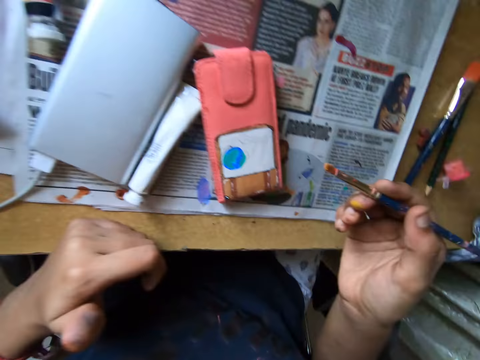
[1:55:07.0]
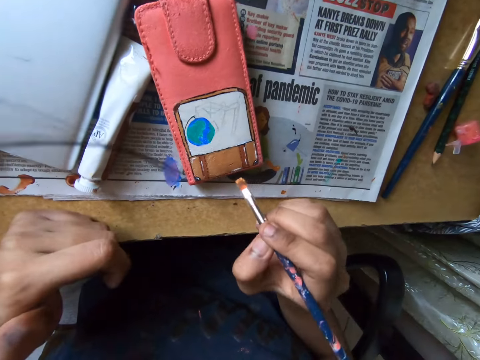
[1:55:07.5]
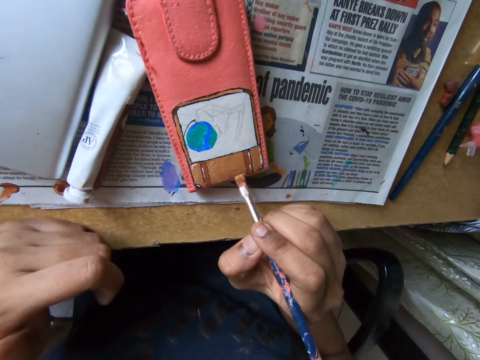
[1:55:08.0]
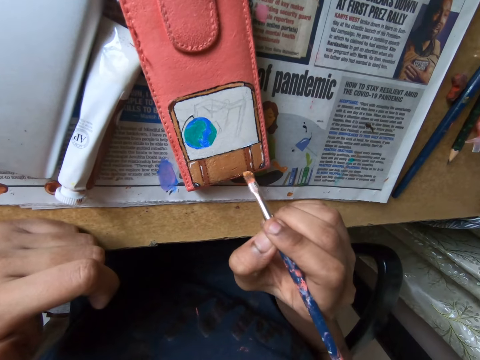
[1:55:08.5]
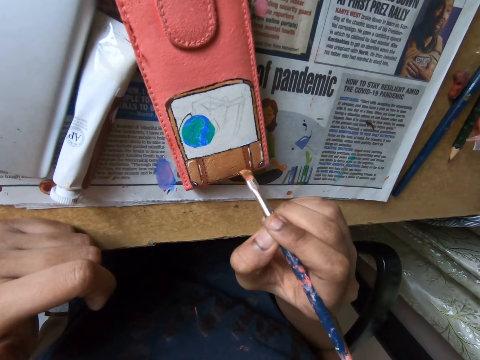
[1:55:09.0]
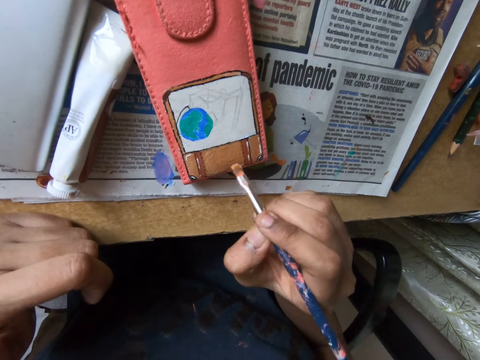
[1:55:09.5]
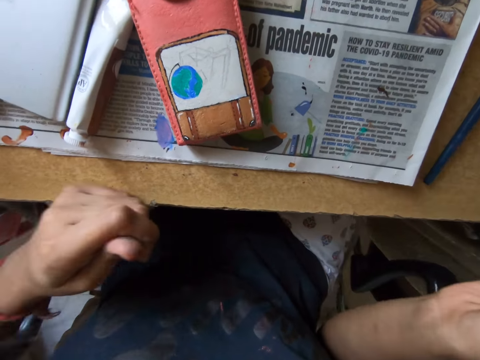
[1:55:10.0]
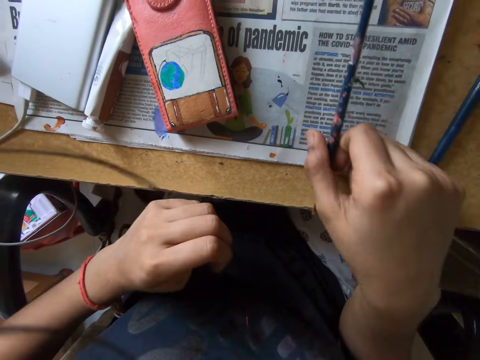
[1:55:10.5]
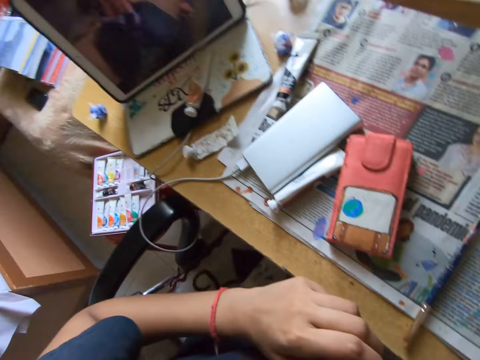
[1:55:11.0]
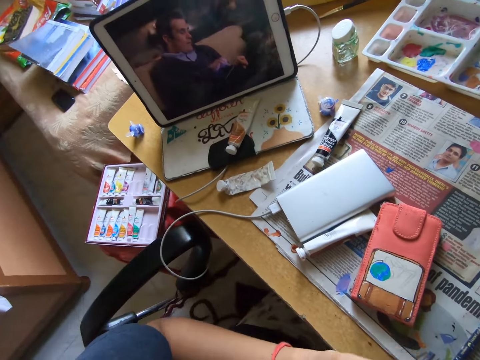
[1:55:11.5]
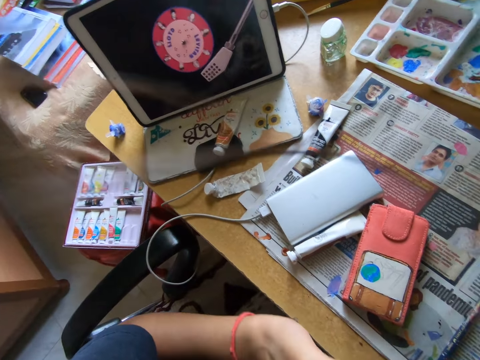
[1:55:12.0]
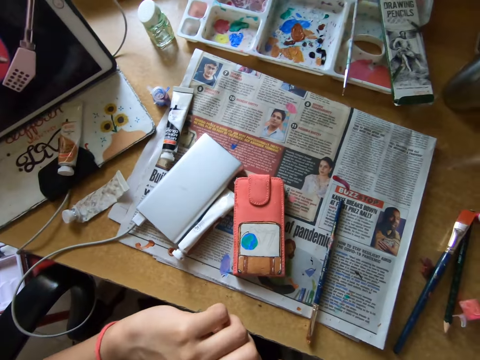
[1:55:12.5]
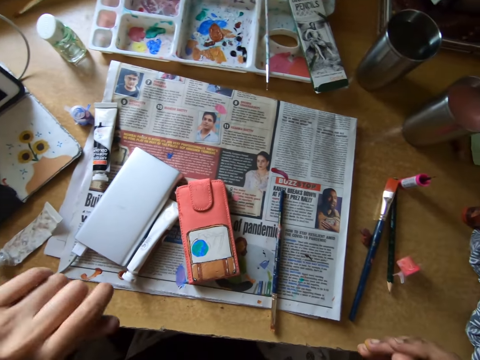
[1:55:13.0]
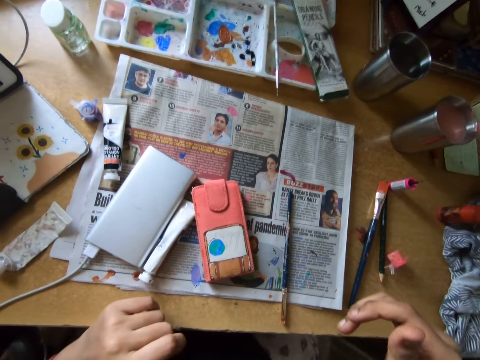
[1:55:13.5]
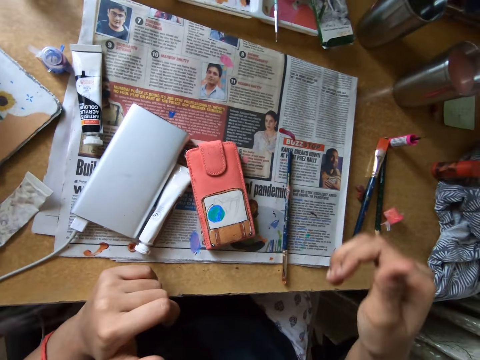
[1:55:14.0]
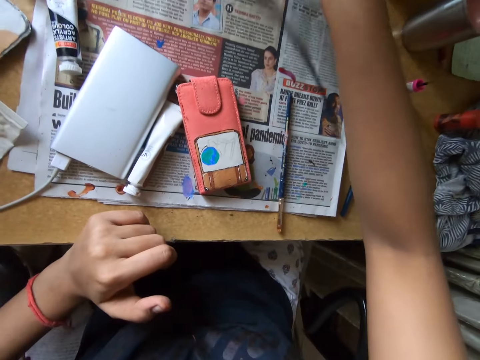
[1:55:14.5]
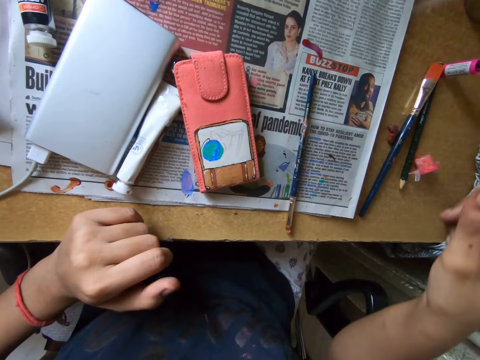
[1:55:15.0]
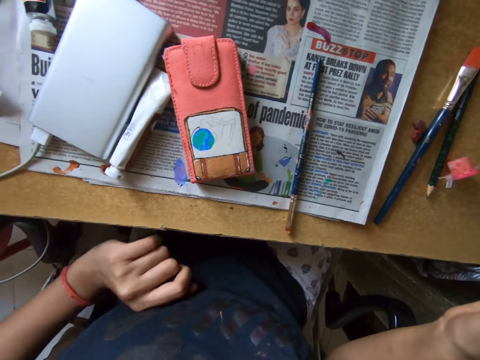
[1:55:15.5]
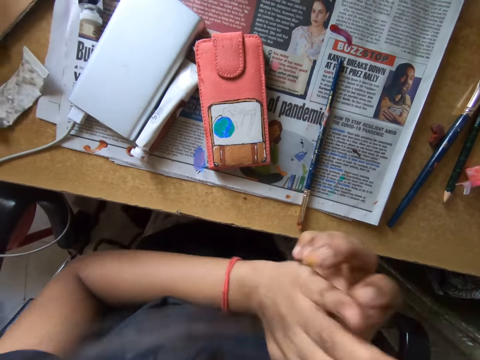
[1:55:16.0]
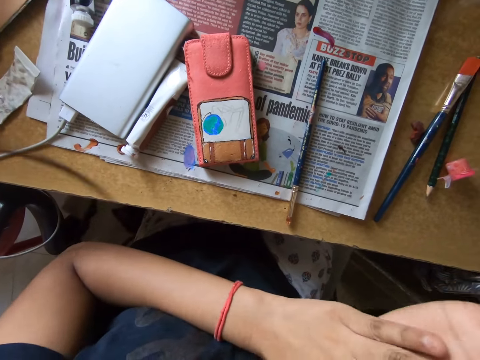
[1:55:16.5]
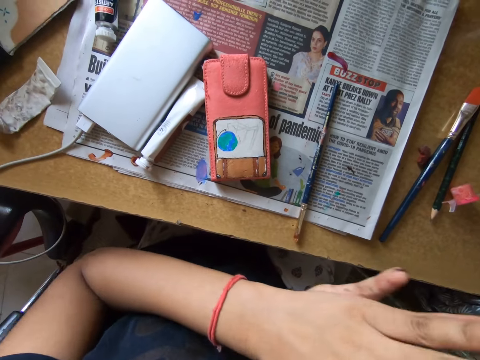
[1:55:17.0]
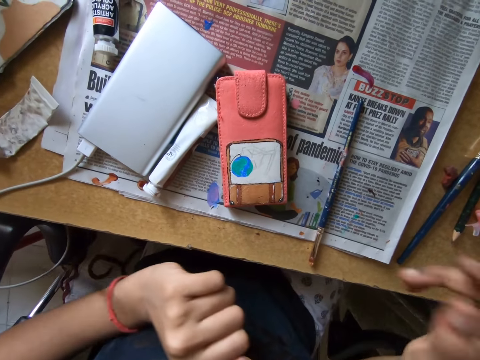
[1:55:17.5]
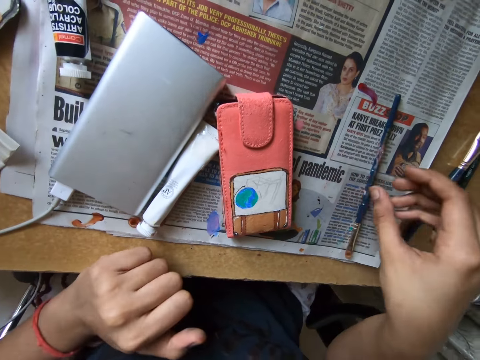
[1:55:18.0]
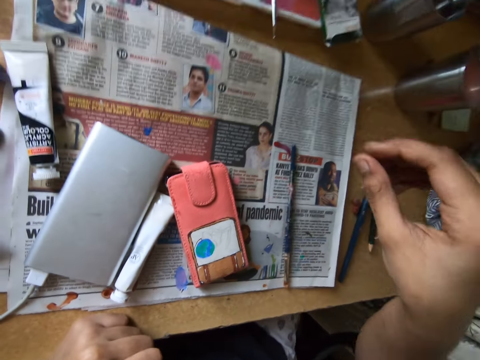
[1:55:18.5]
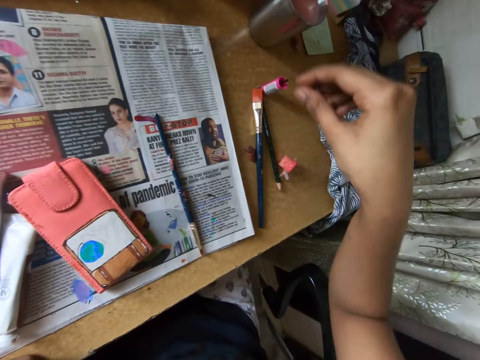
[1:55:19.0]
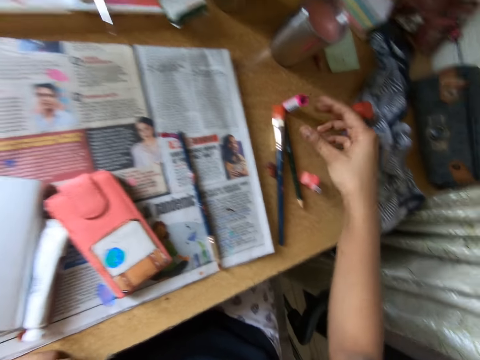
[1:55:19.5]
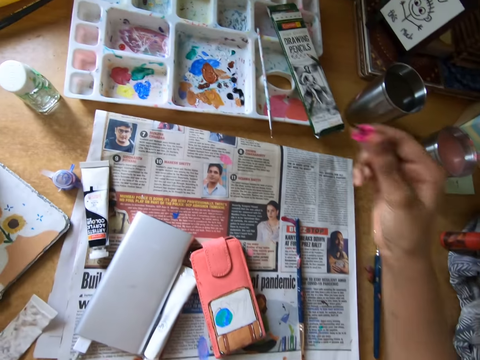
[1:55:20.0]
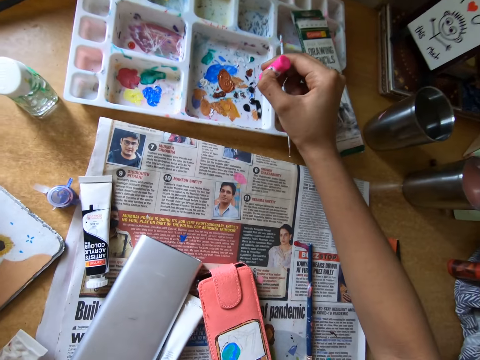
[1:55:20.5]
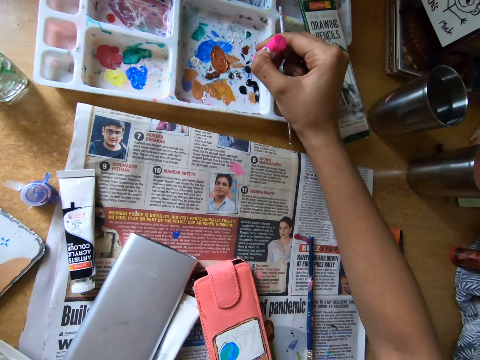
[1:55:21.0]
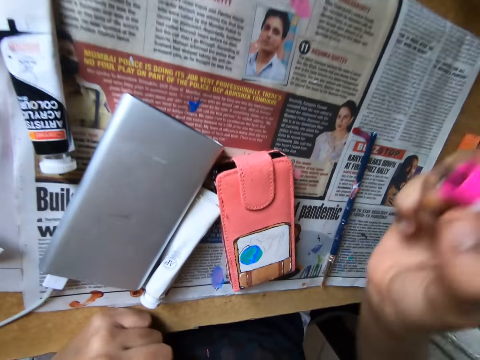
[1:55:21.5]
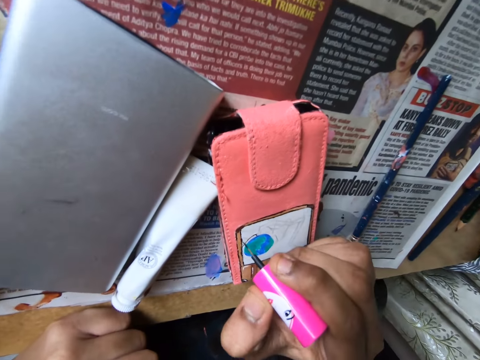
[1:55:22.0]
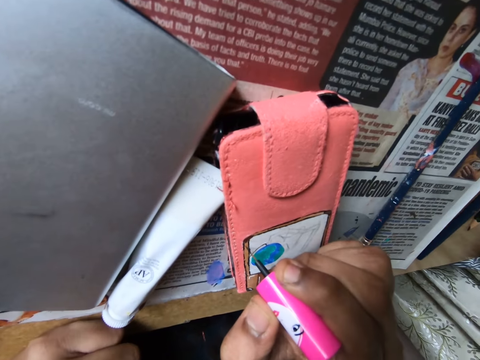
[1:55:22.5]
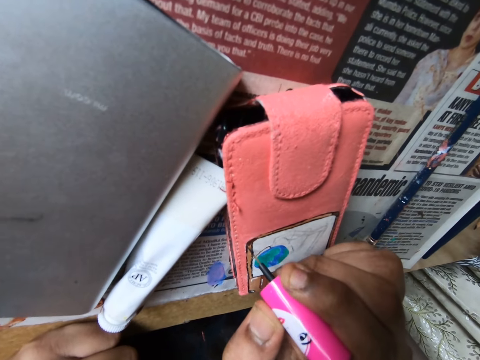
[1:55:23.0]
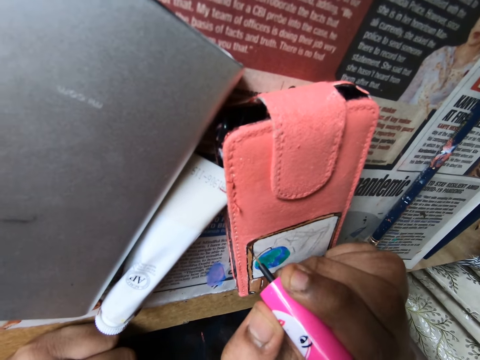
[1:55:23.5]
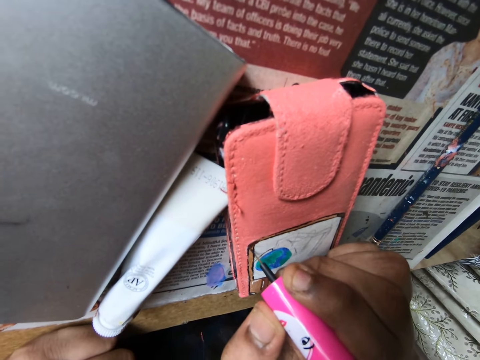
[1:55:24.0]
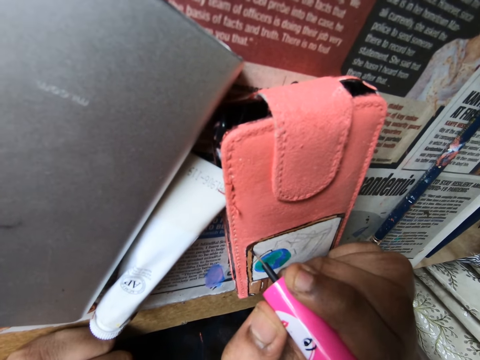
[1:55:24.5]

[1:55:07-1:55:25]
The camera wearer paints on the phone case on the table with the paint brush in her right hand. She drops the paint brush on the table with her right hand. She stretches her hand. She rubs both hands together. She holds the paint brush on the table with her right hand. She picks up the paint brush on the table with her right hand. She dabs the paint brush on the paint tray on the table with her right hand. She paints on the phone case on the table with the paint brush in her right hand.

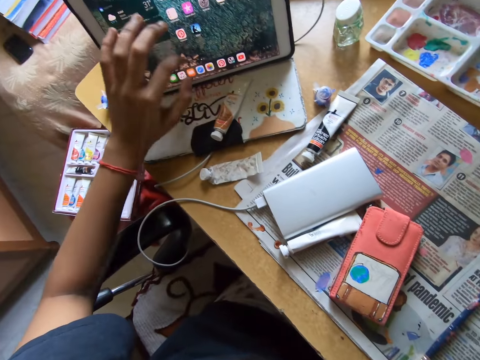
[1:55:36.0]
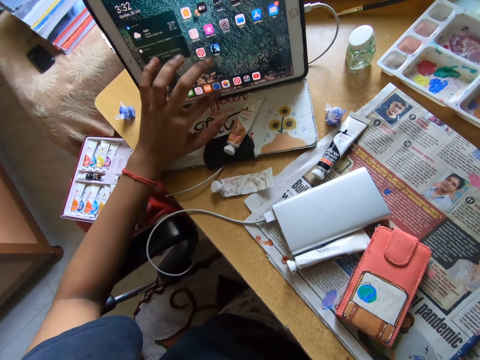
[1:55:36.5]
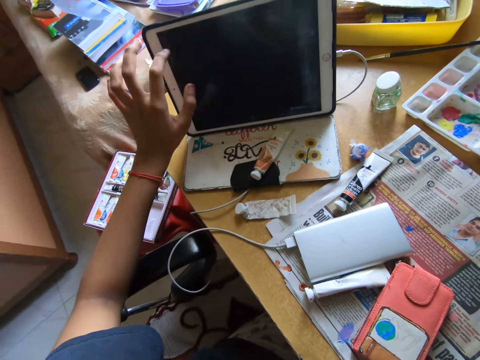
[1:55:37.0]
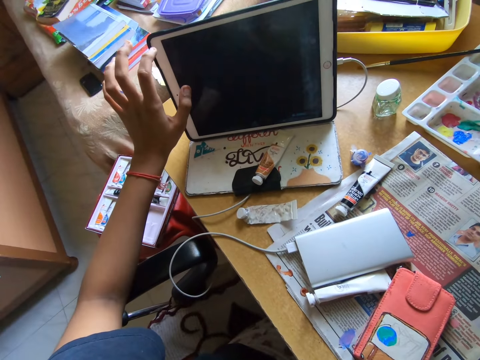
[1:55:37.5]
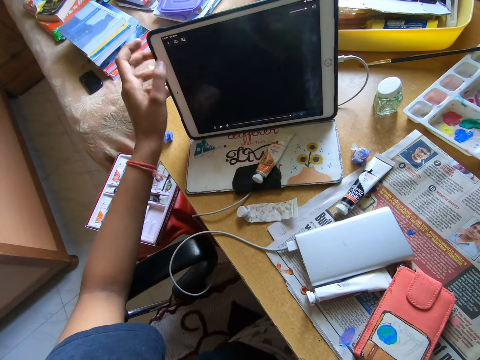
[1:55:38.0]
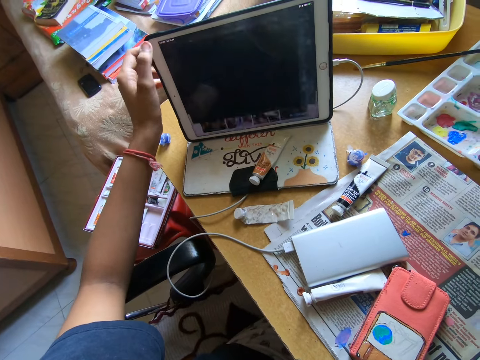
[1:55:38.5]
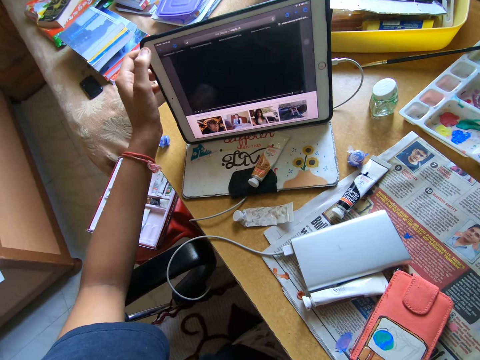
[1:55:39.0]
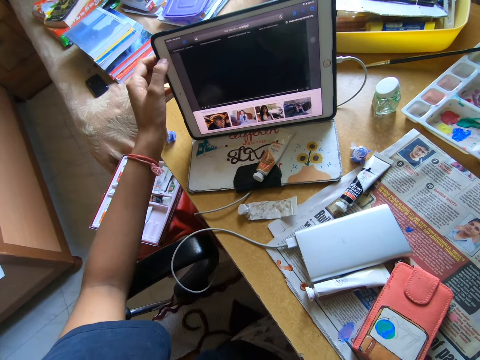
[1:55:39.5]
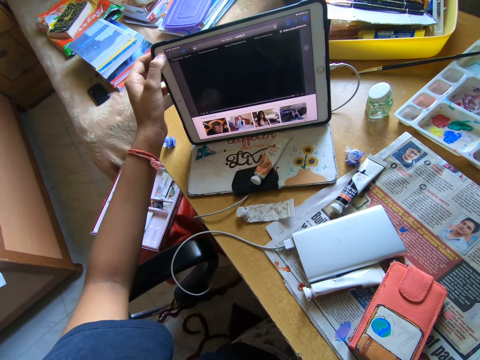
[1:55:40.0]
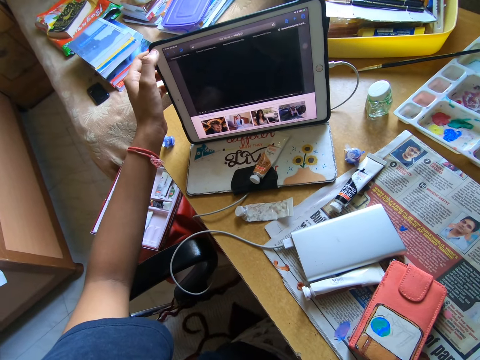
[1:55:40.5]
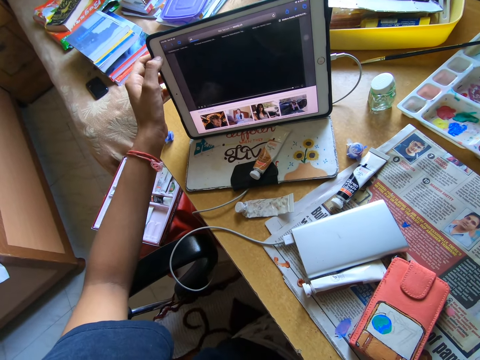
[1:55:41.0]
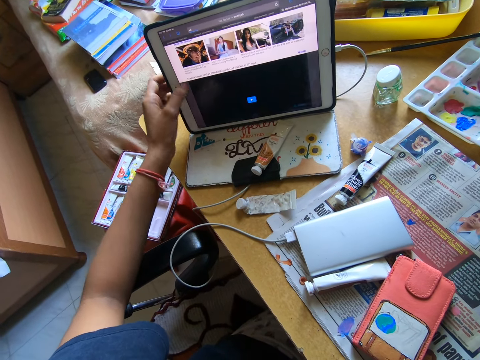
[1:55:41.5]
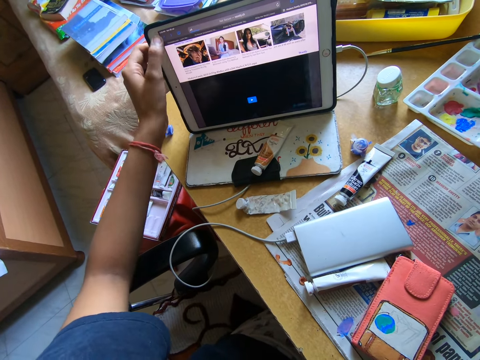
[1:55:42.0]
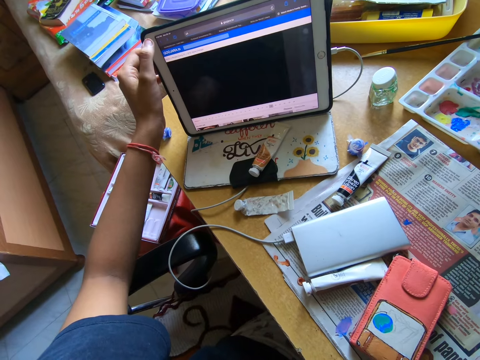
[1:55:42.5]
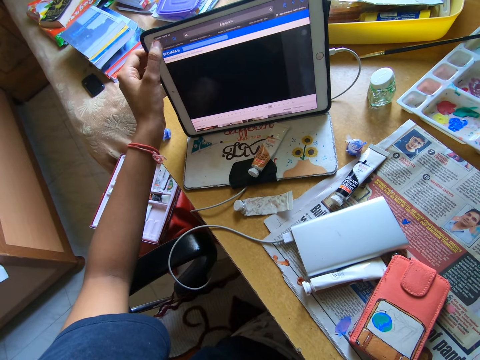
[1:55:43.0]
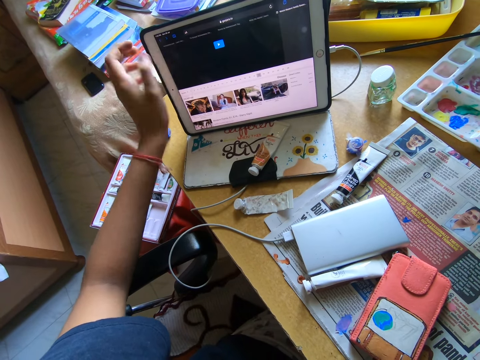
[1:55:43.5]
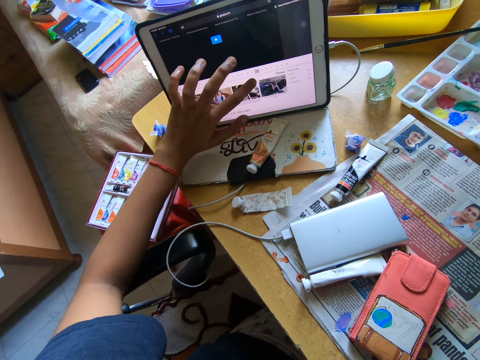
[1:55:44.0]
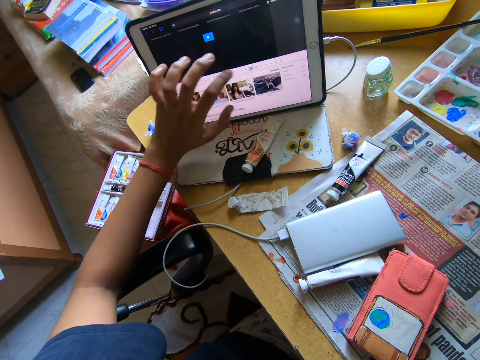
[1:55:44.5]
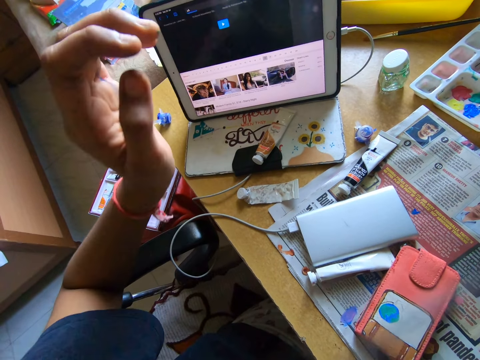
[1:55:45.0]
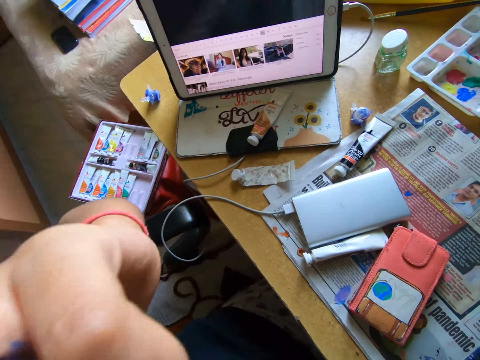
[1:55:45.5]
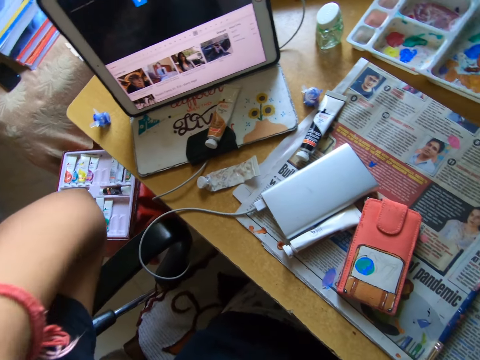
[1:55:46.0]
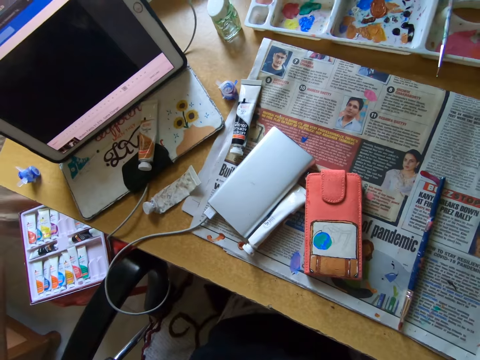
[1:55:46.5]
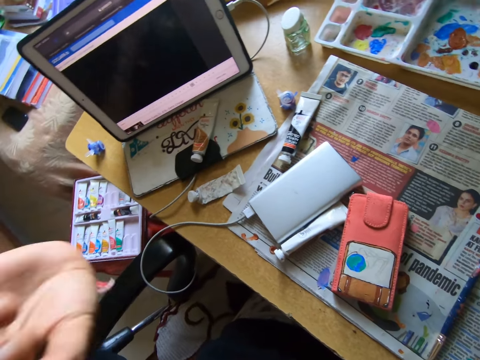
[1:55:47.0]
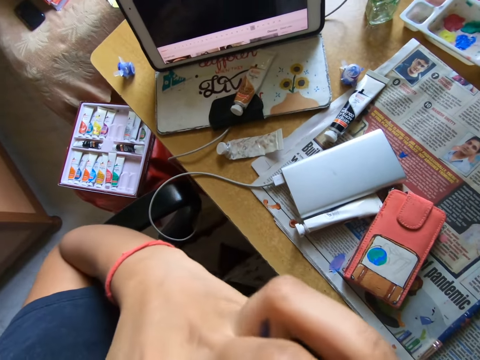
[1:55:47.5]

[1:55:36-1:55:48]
The camera wearer presses the tablet on the table with her left hand. She adjusts a hair on her head with her left hand. She lifts the hand.
